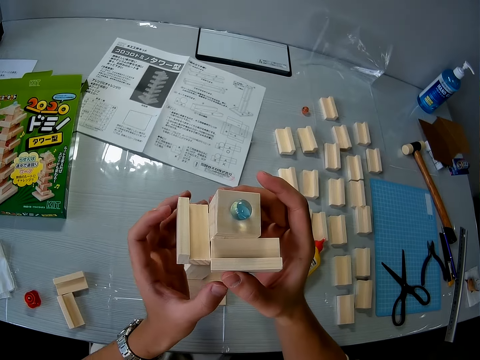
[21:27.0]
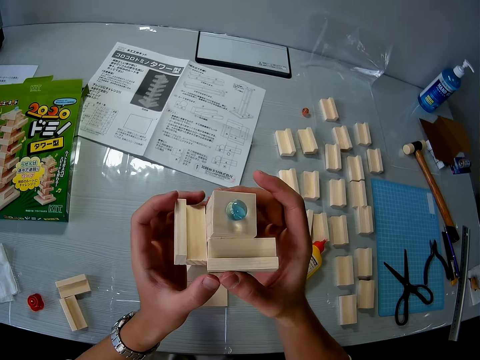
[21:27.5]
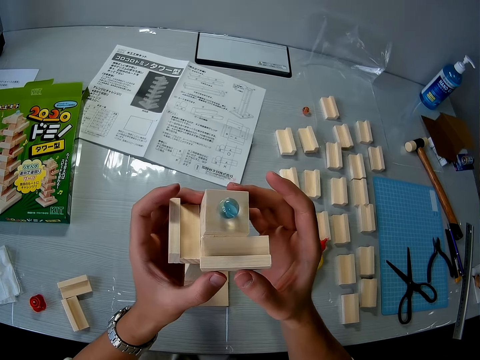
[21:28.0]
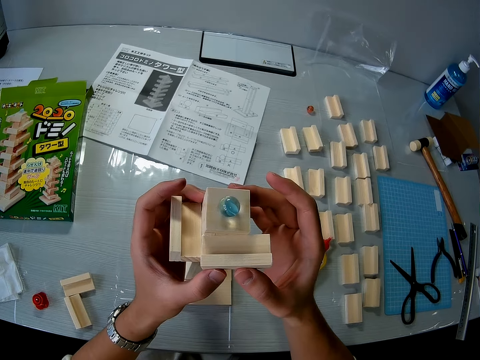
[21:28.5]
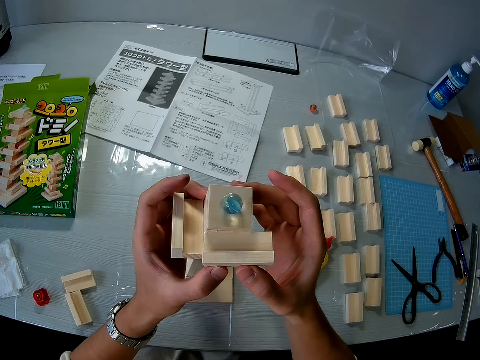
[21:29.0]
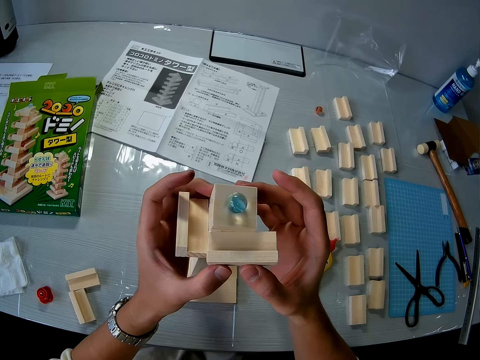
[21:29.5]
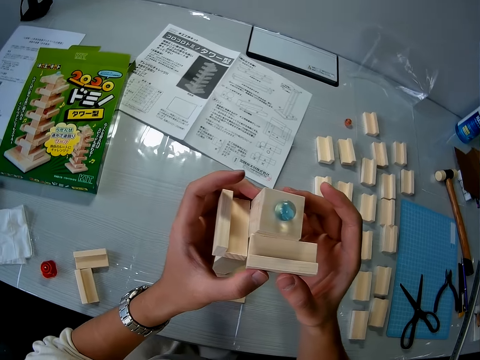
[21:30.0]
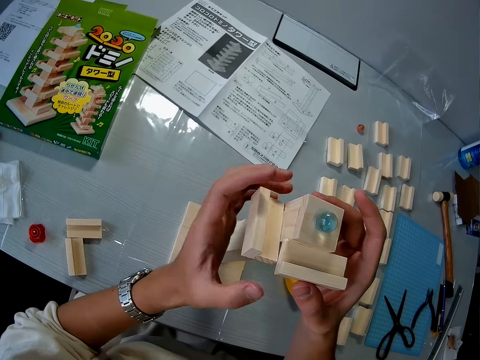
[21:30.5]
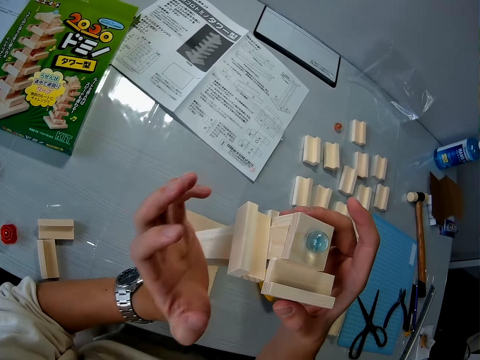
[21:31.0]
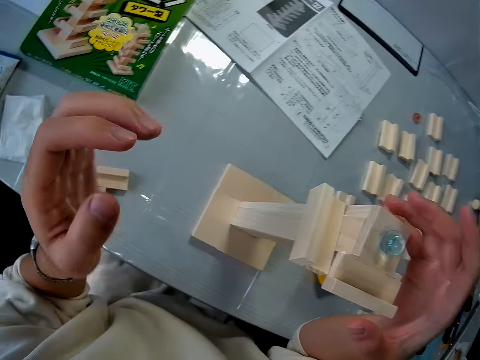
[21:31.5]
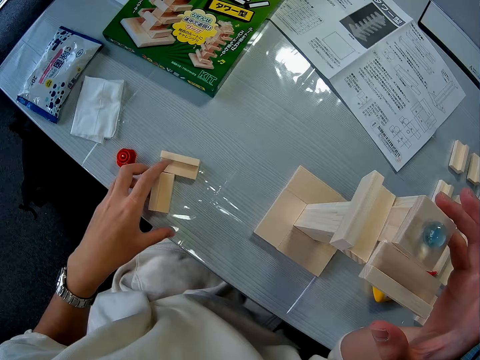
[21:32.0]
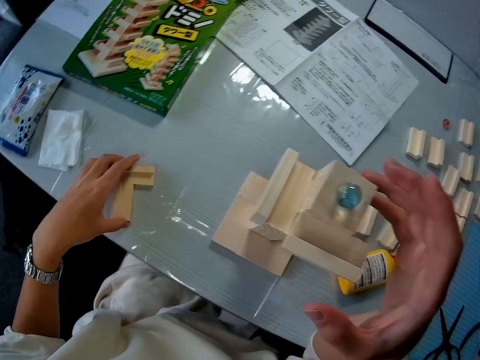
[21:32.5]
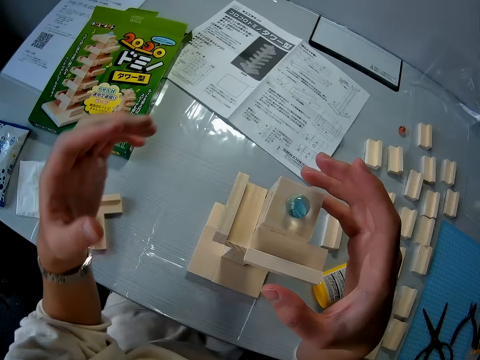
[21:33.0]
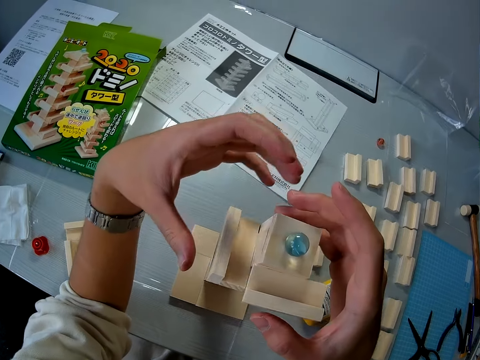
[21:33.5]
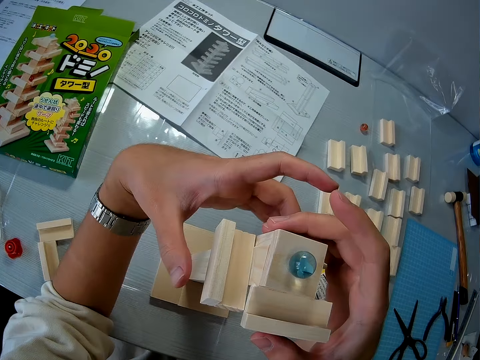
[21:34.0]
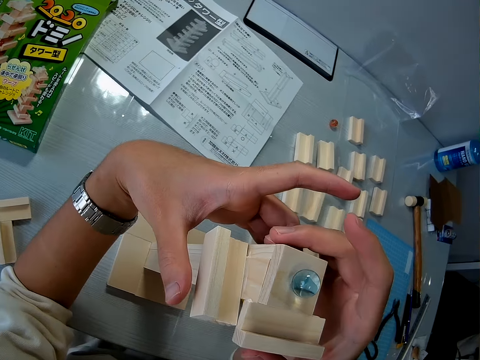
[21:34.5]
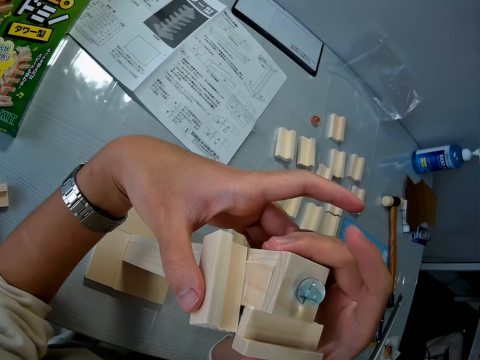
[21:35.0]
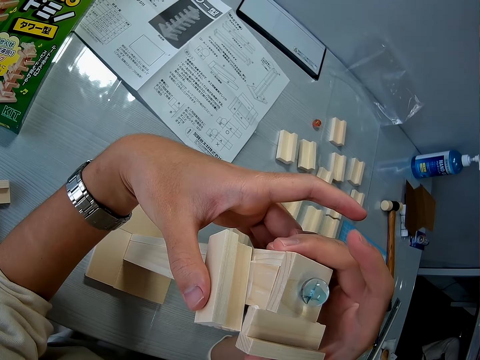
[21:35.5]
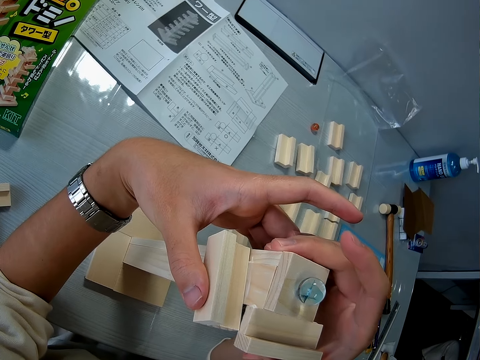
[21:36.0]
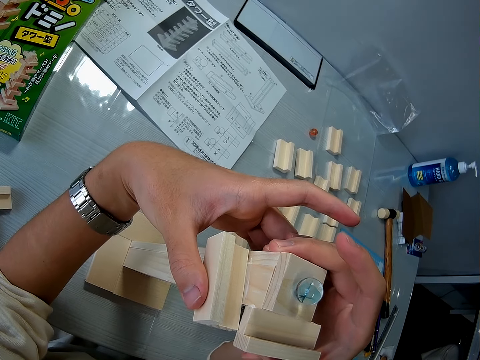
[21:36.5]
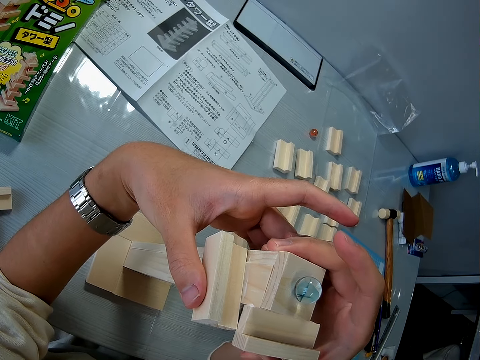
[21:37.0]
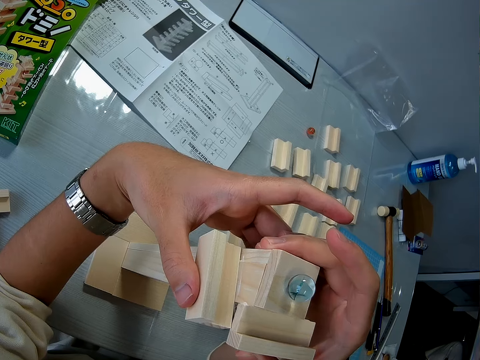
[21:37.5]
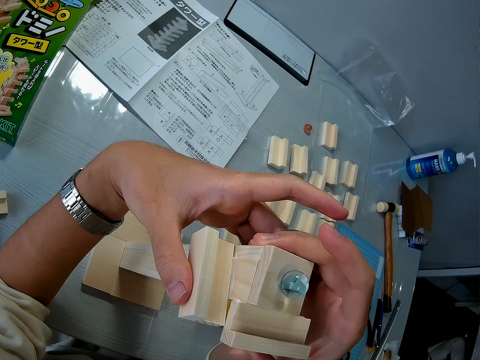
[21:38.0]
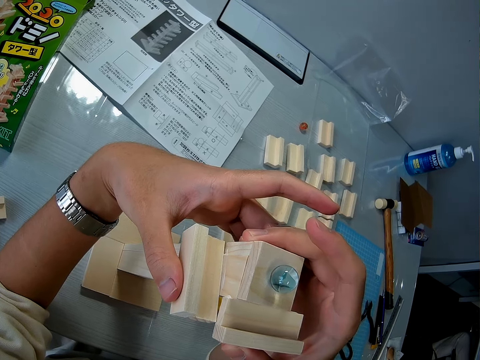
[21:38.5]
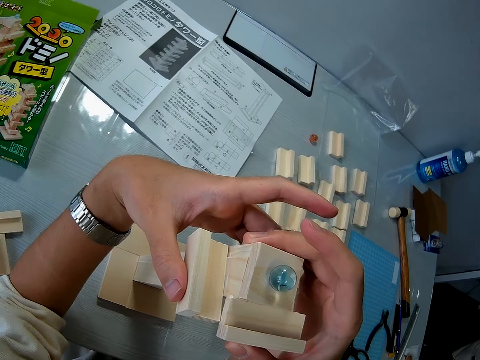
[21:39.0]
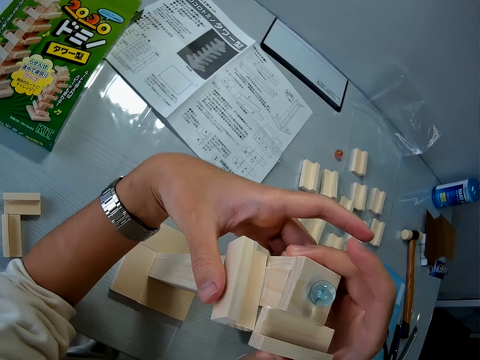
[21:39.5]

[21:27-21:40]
The camera wearer removes his left hand from the wood. He adjusts some woods with his left hand on the table. He presses the small wood to the tall wood on the table.

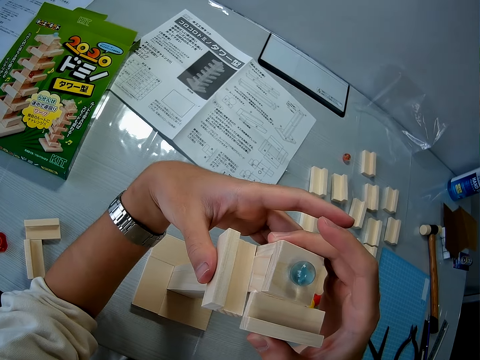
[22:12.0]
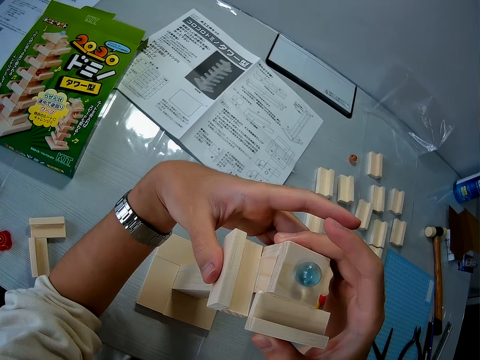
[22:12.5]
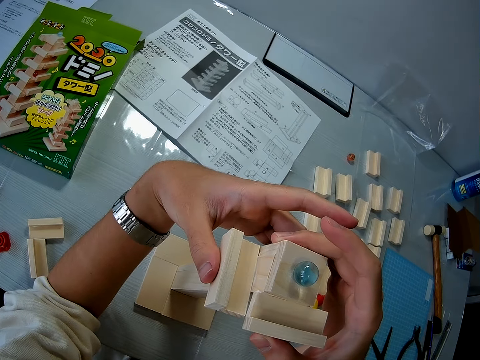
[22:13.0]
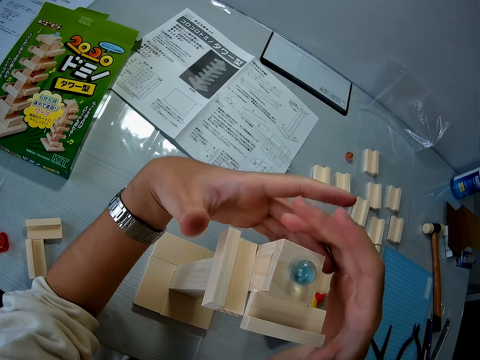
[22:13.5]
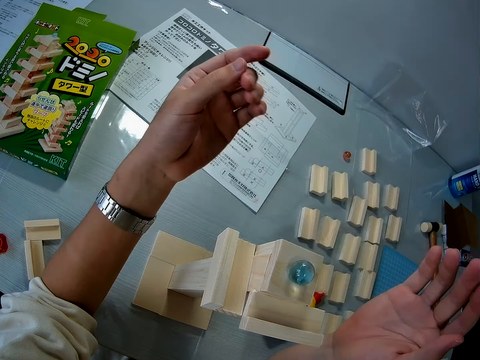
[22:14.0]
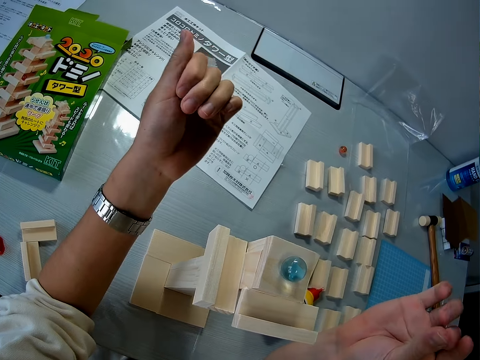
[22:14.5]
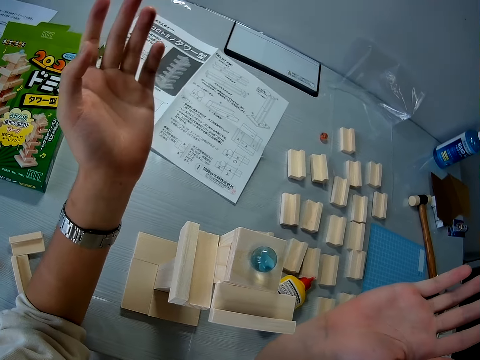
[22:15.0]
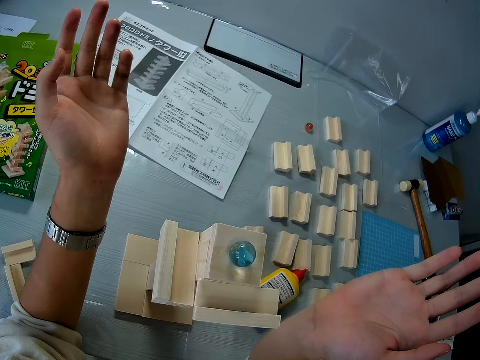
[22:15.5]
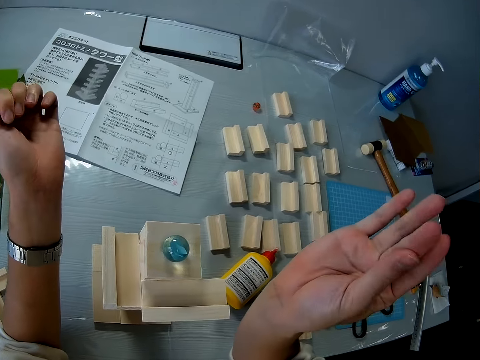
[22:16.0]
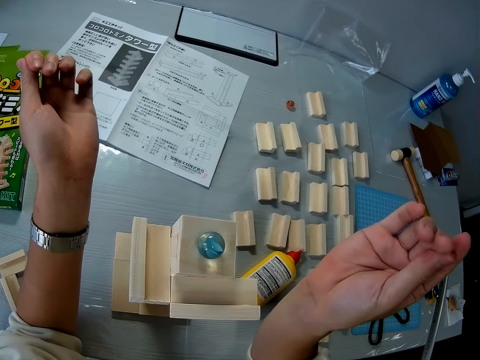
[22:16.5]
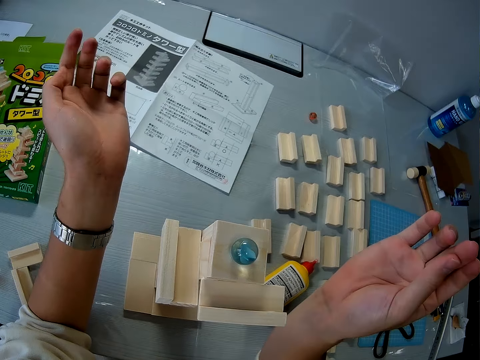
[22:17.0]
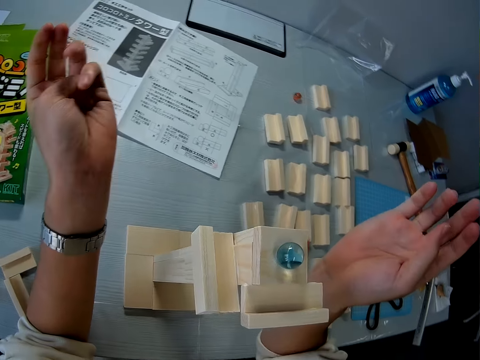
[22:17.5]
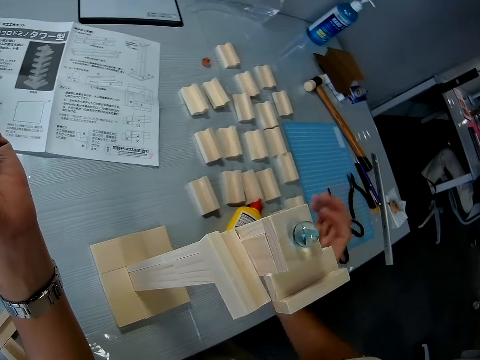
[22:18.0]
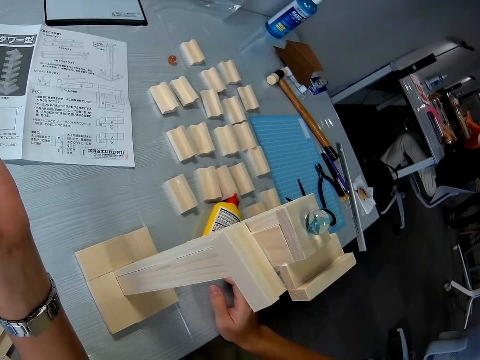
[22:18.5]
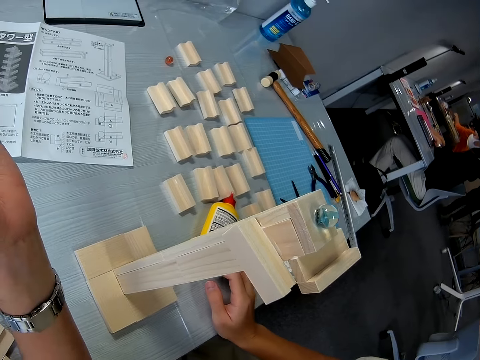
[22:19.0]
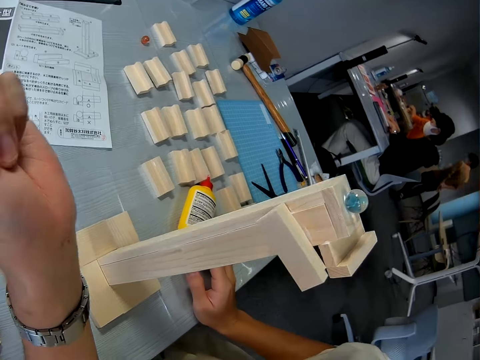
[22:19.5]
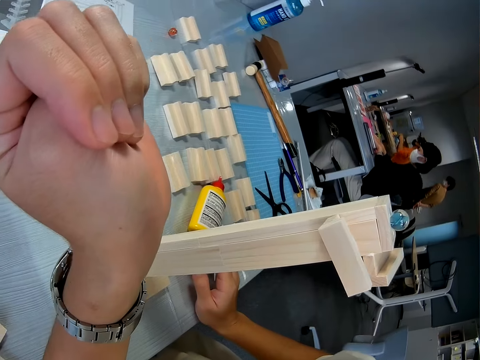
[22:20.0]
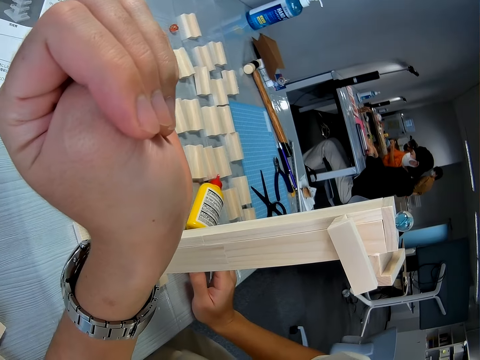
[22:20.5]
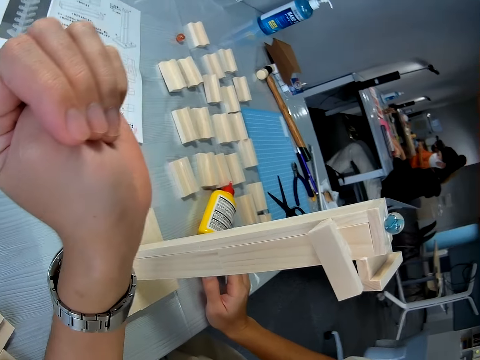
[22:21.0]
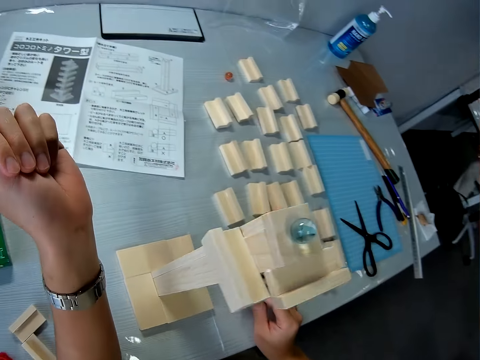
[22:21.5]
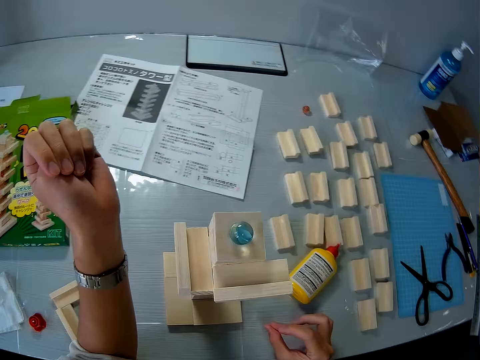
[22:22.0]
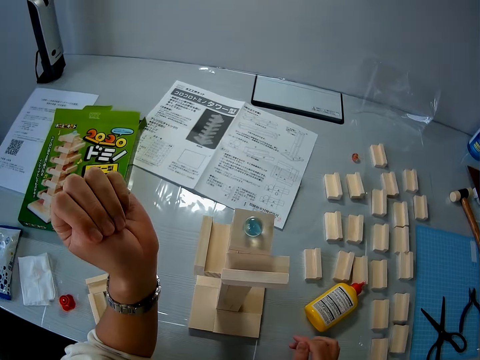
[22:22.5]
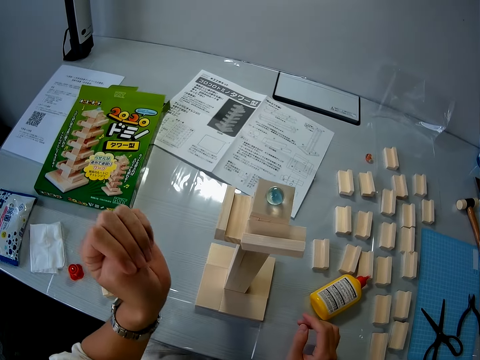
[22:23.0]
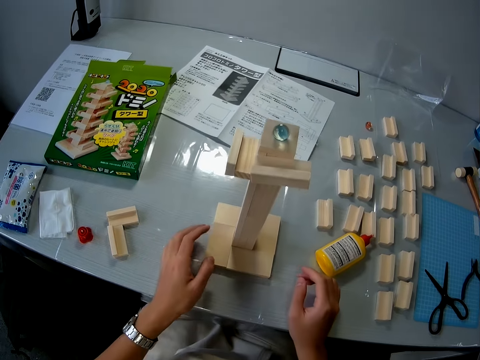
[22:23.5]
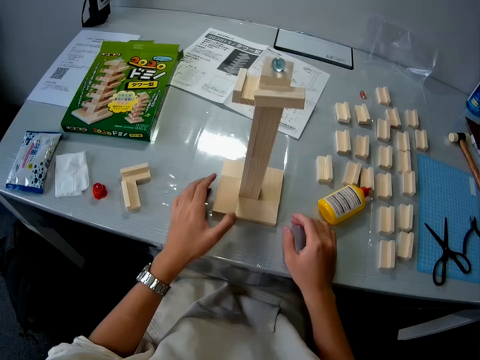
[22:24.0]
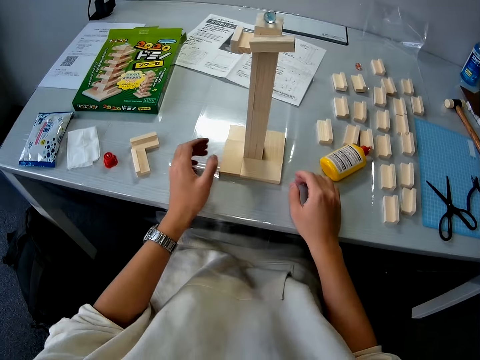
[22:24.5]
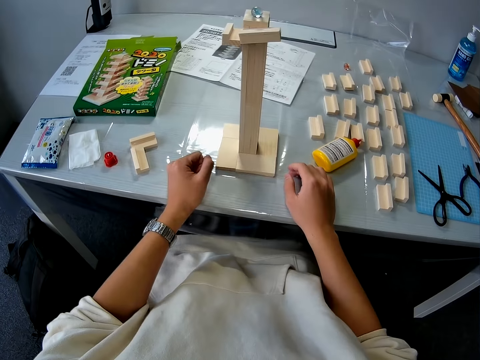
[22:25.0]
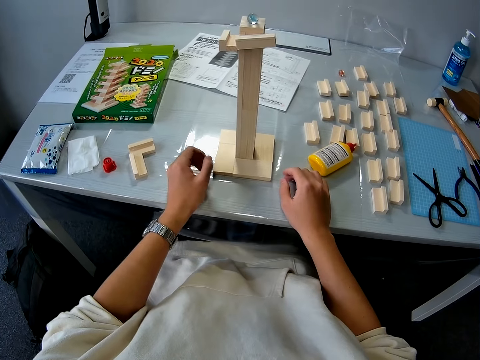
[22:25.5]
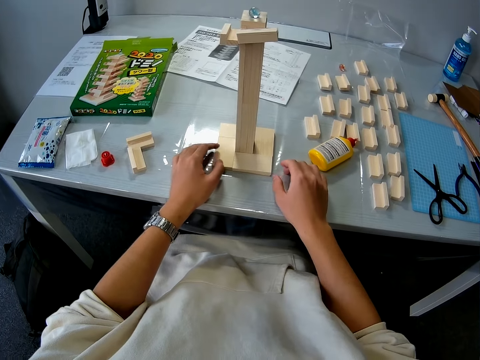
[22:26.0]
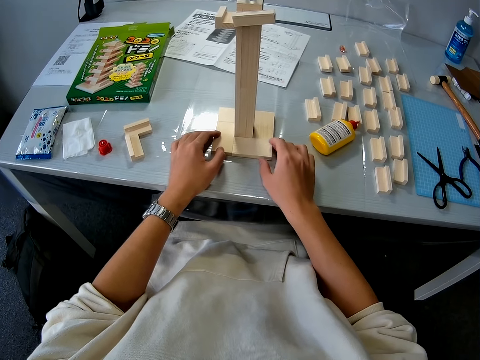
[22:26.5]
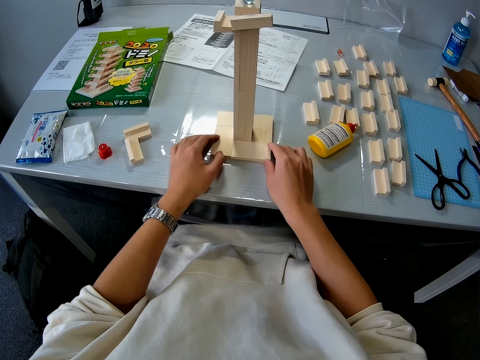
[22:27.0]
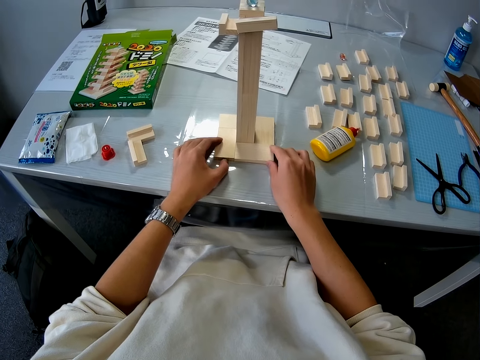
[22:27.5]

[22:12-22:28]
The camera wearer removes both hands from the wood. He puts his right hand on the table. He puts his left hand on the table. He adjusts the wood with both hands.
